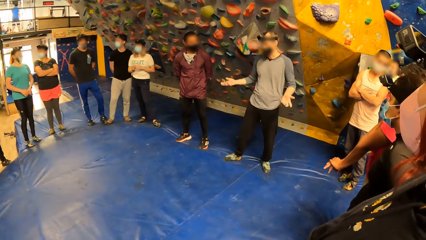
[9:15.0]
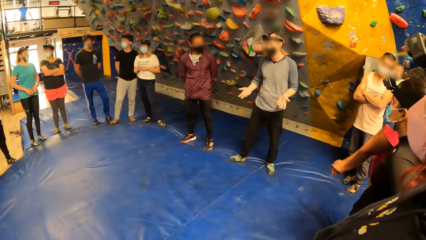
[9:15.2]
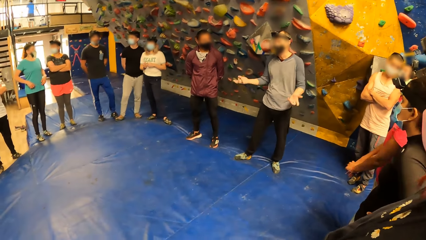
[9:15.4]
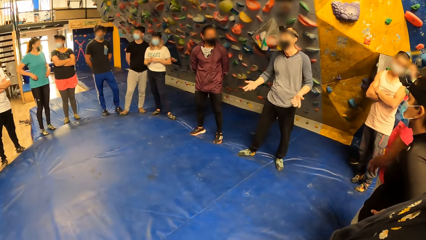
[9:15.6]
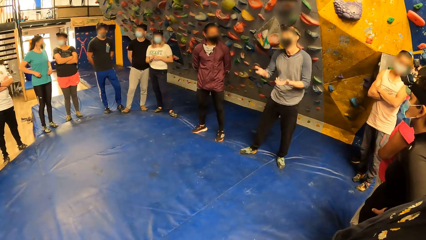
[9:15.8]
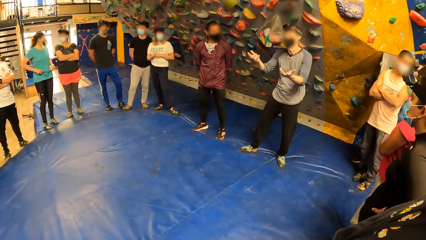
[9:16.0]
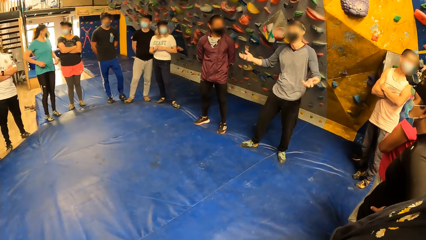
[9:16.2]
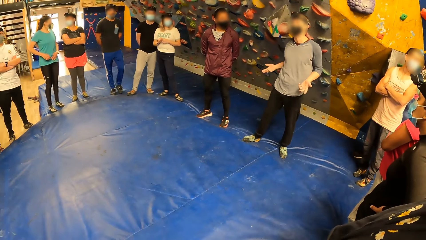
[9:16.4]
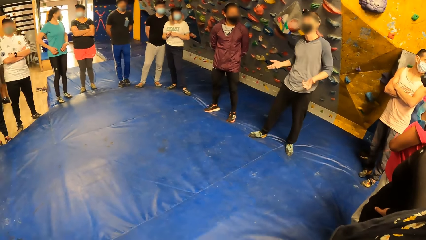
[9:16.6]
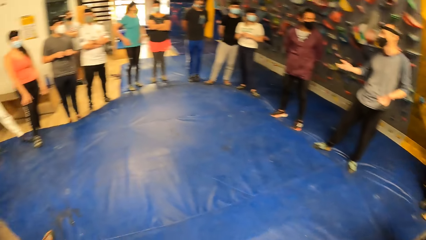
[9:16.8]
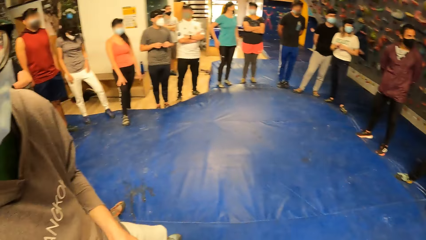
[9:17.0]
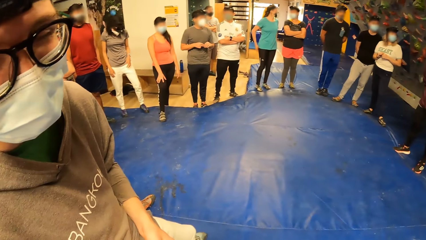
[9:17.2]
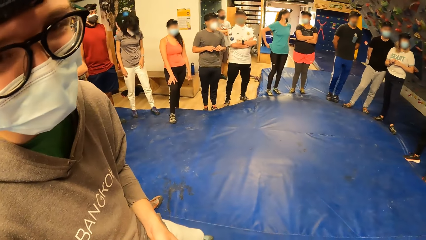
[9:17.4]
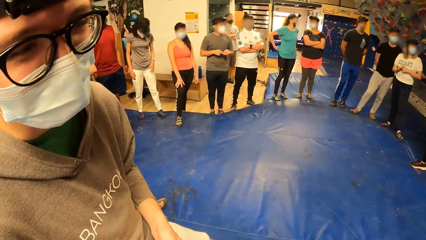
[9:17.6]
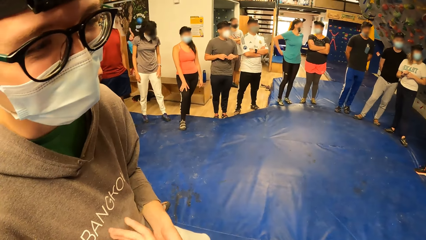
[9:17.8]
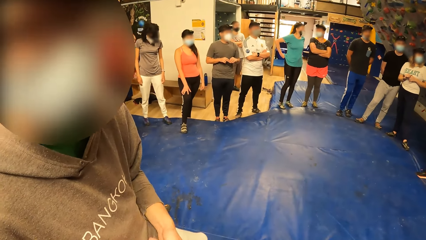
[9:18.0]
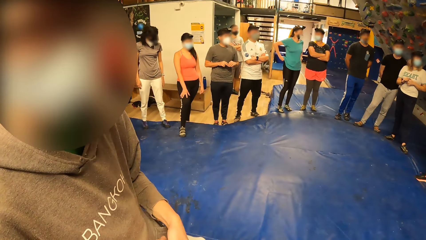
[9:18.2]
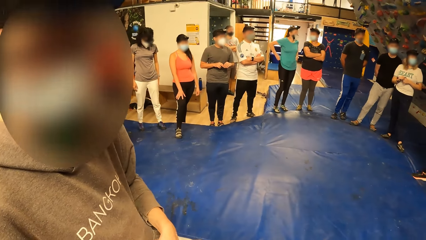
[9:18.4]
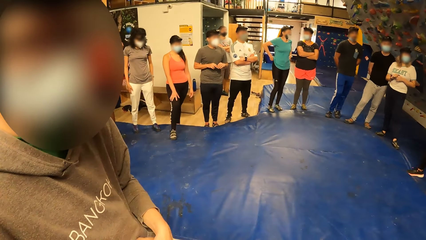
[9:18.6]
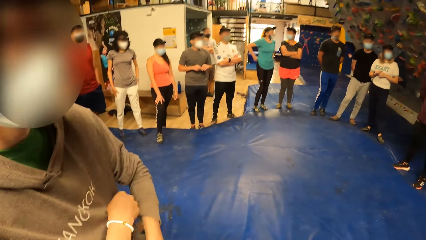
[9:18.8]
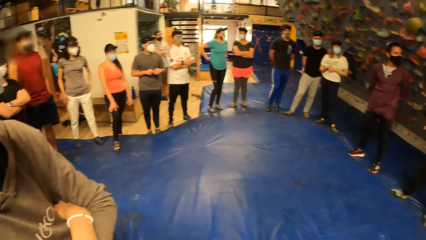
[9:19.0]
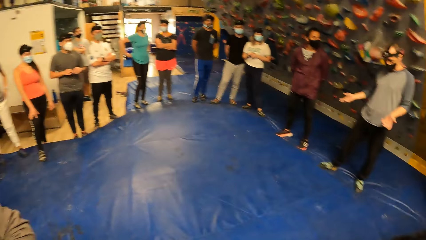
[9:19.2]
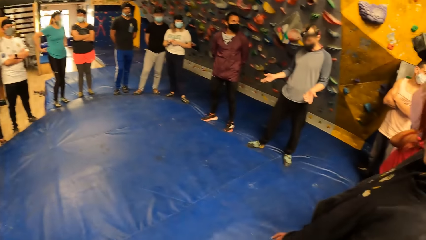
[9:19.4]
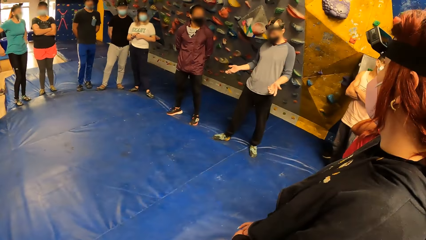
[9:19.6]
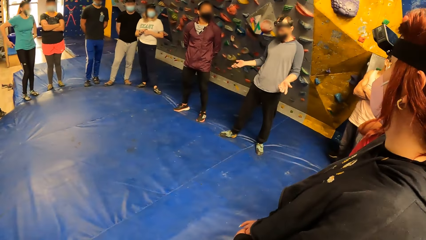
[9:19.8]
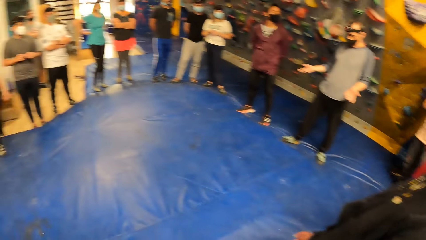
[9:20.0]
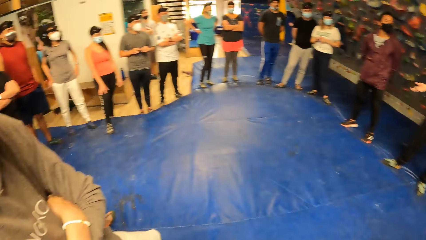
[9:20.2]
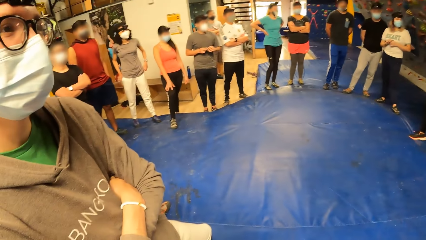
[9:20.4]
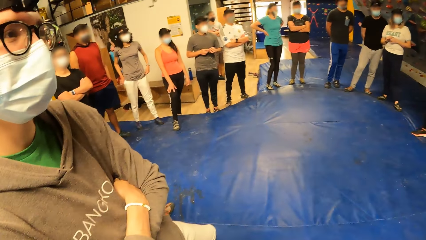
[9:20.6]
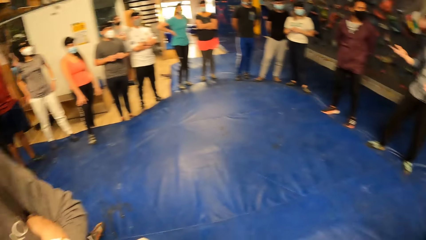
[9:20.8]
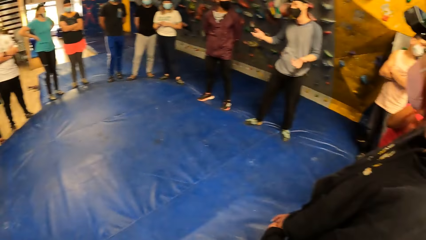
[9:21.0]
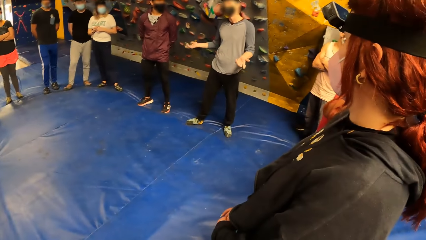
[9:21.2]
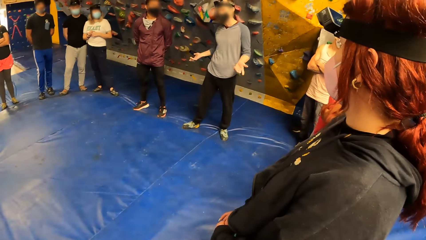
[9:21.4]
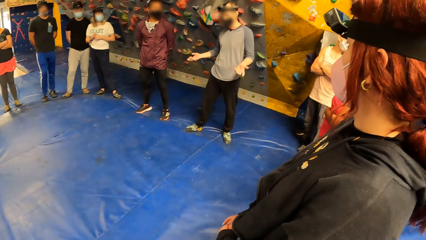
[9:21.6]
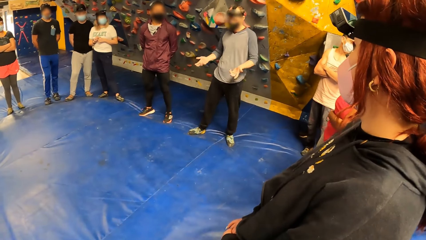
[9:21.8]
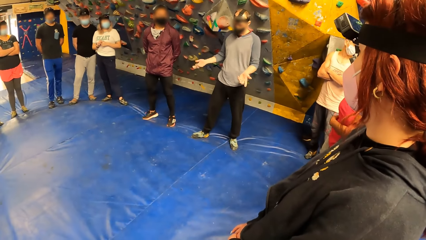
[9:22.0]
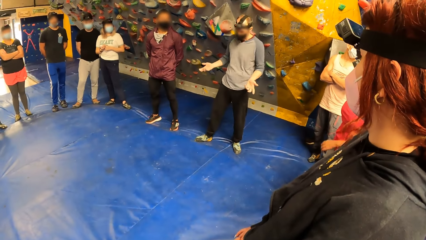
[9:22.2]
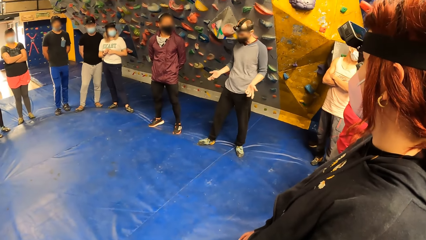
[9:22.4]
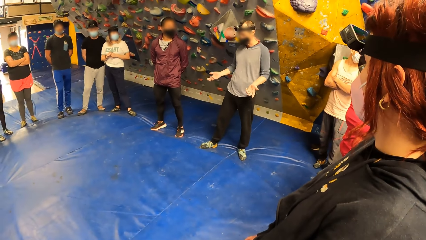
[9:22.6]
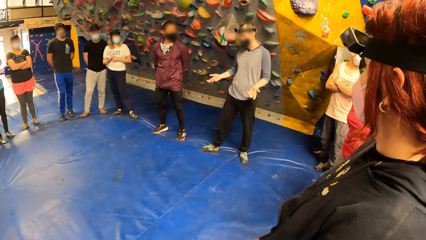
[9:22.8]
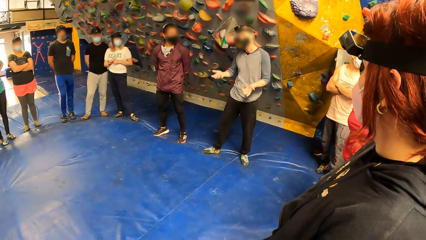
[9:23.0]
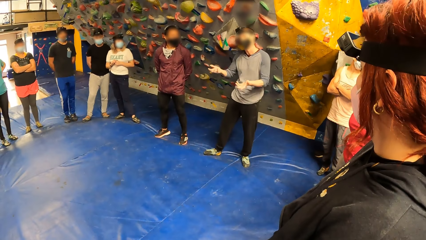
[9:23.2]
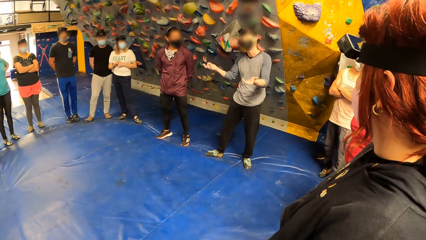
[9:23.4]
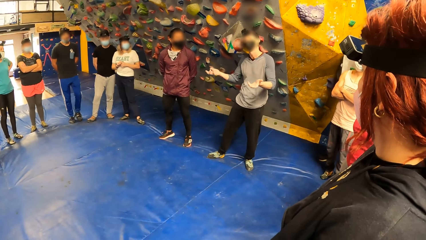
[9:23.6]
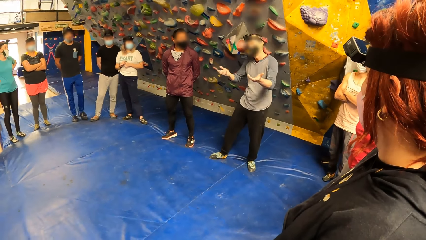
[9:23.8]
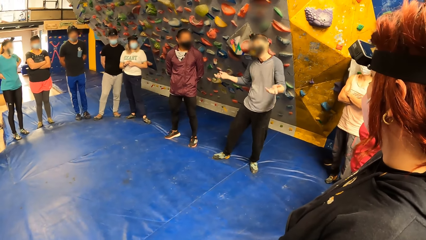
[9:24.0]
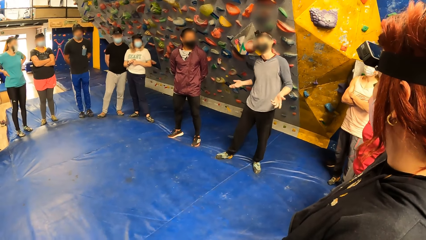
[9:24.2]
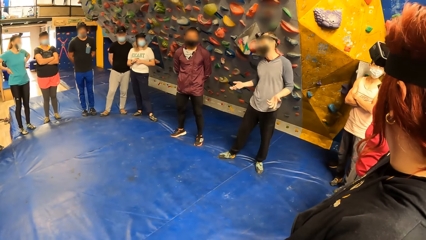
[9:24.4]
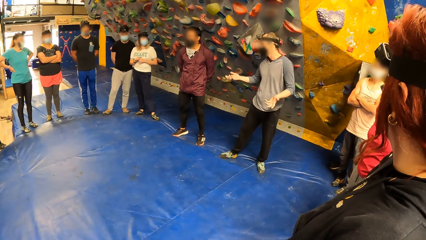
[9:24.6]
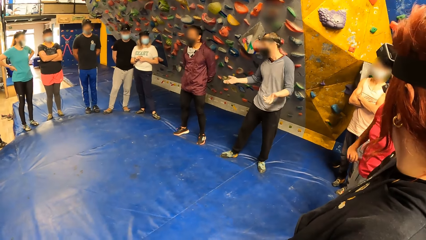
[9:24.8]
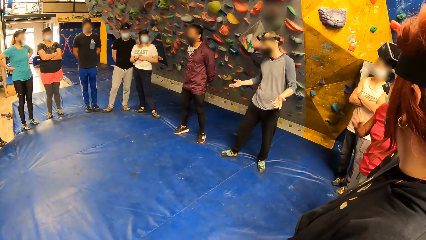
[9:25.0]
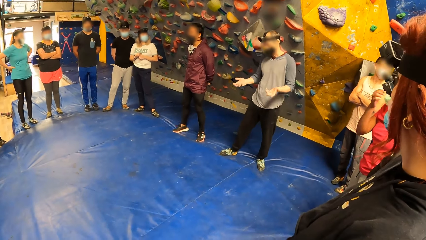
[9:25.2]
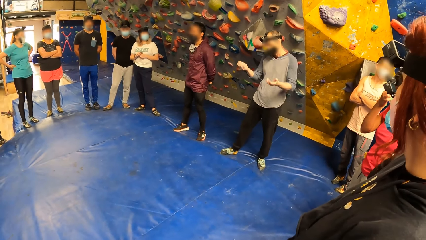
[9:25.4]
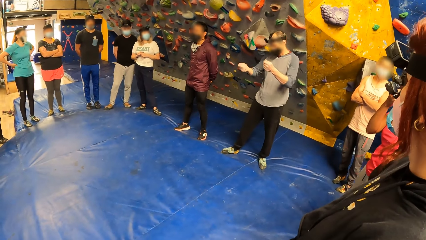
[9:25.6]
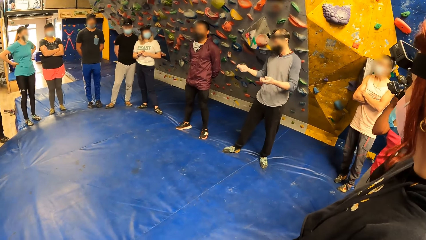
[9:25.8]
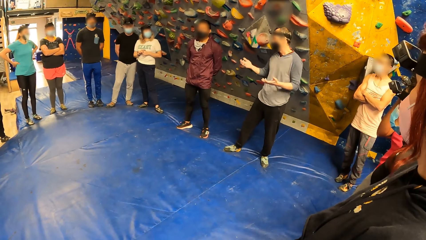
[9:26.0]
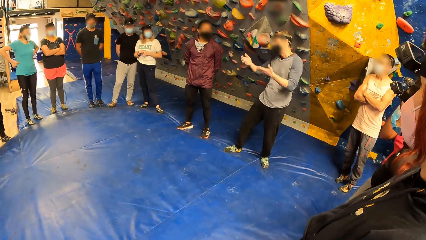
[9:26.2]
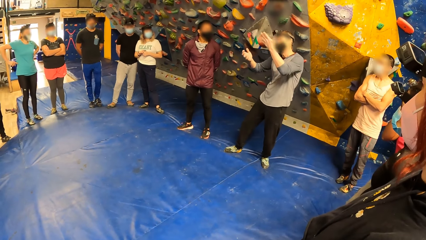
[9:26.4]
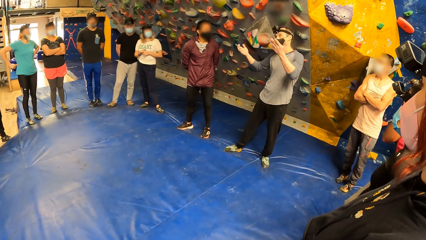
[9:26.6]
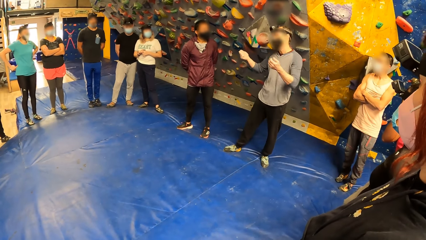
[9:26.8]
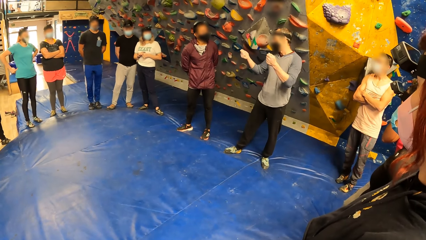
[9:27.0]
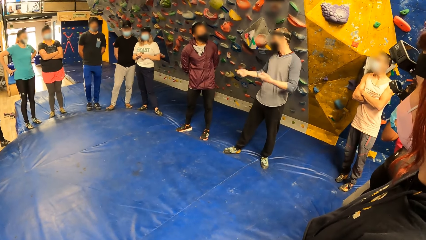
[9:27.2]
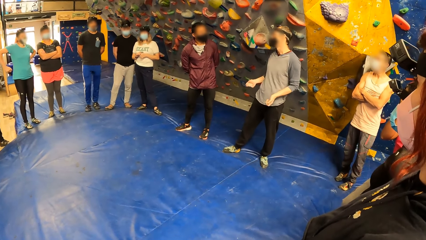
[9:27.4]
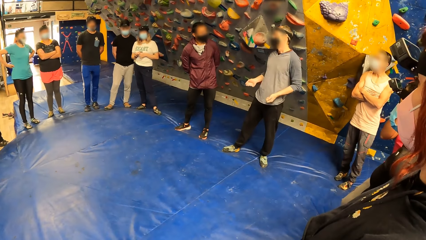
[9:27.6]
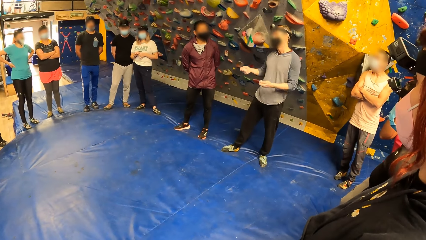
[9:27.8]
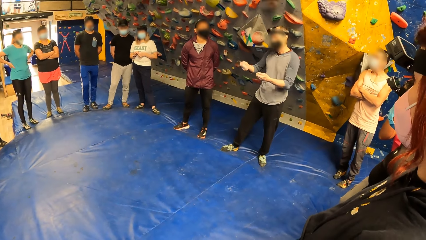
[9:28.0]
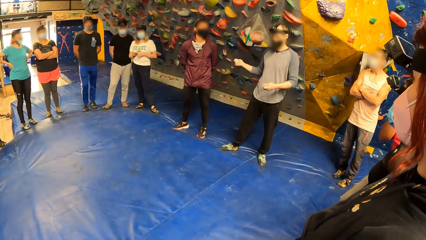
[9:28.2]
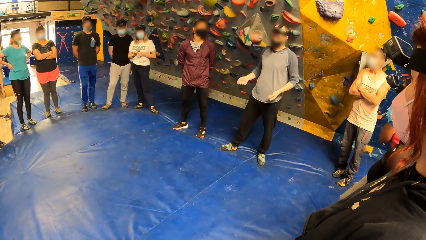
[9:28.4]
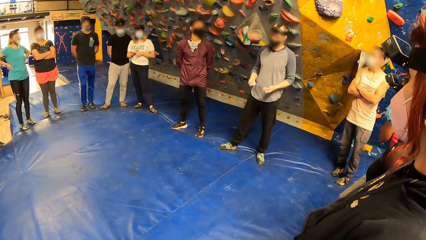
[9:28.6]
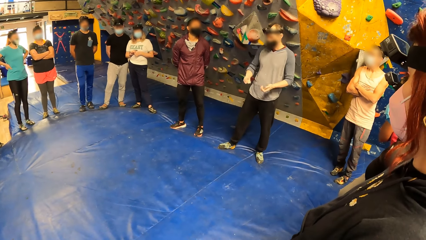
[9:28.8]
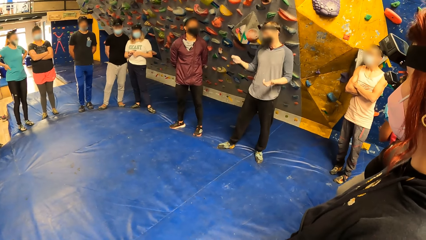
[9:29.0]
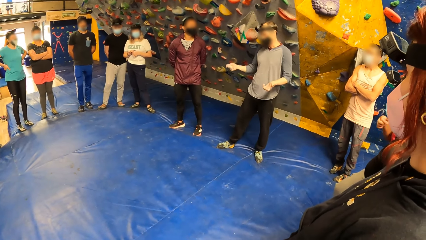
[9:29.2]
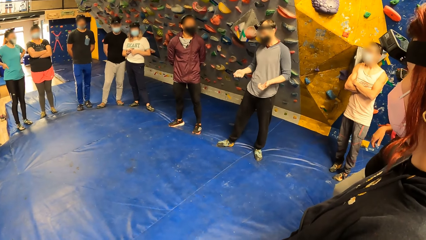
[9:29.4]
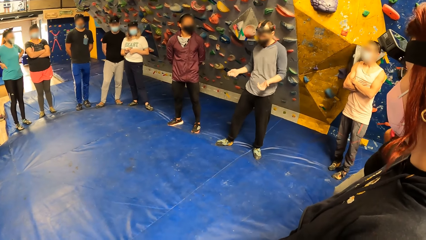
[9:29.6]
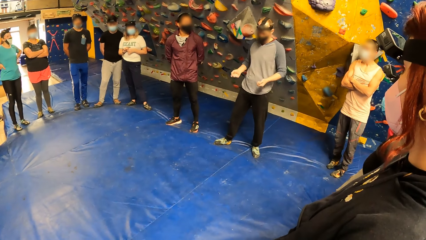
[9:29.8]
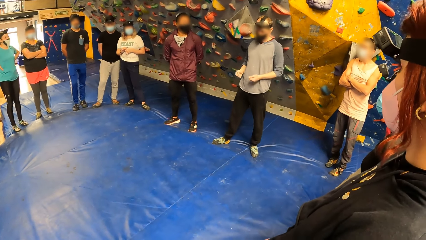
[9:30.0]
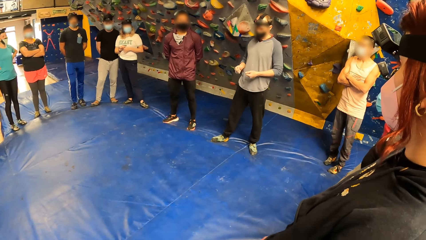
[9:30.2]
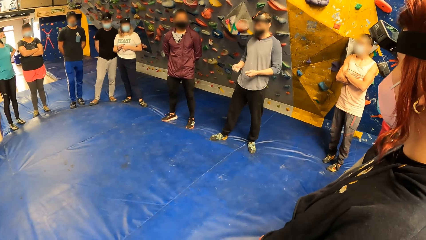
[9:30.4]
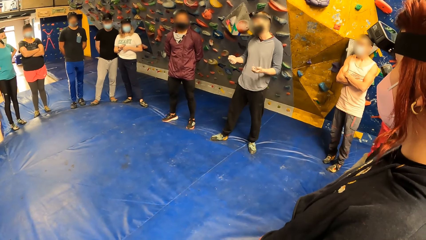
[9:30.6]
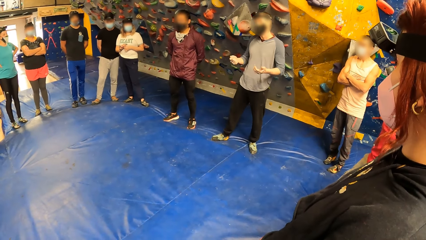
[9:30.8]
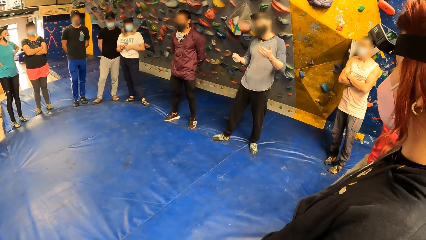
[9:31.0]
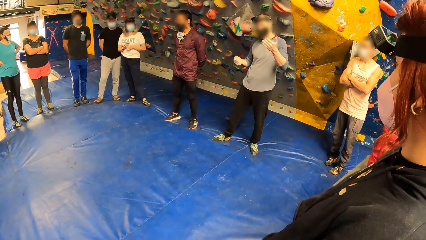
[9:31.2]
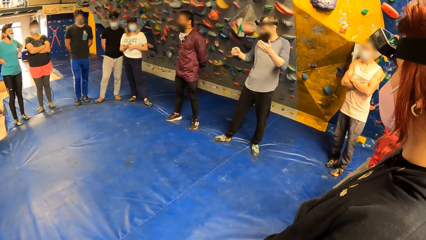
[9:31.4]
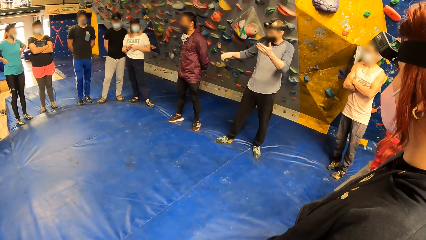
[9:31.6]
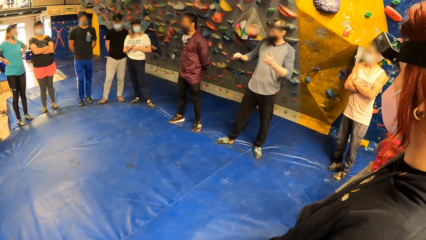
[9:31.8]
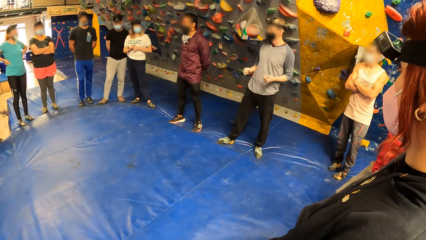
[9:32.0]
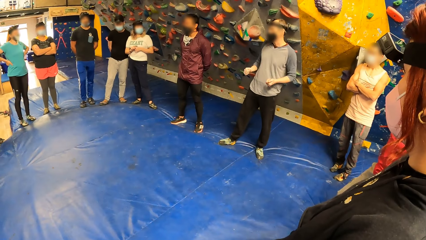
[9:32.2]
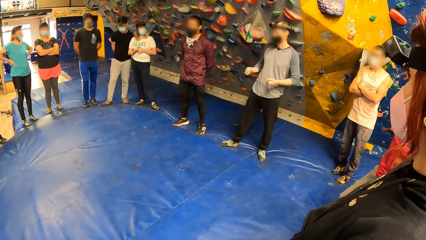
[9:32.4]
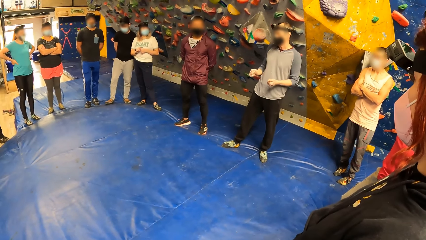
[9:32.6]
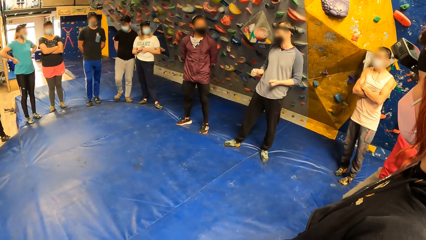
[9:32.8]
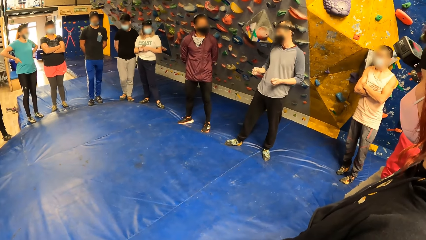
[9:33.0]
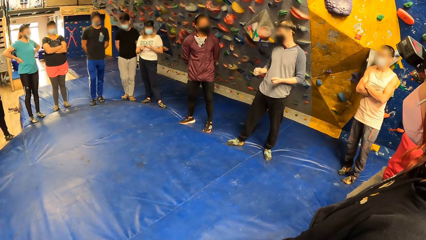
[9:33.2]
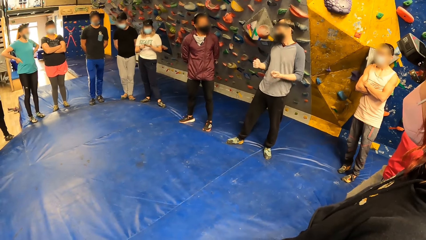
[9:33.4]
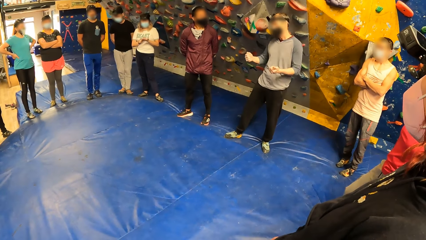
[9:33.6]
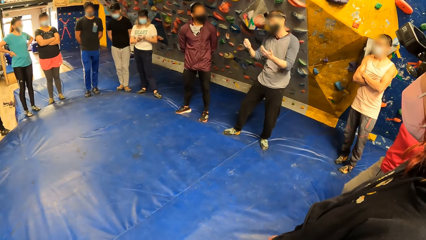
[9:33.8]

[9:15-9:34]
The camera wearer looks around. The man interacts with friends.
